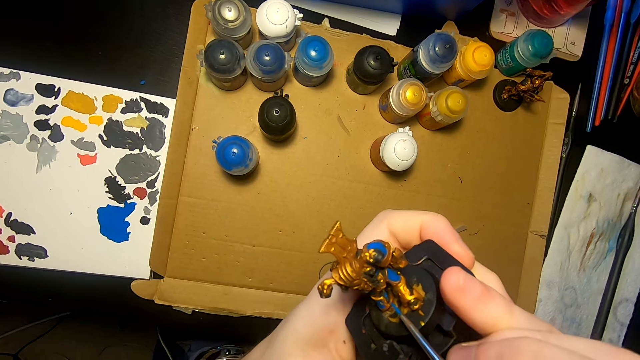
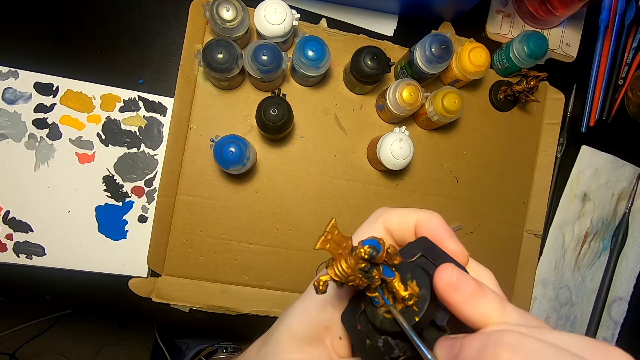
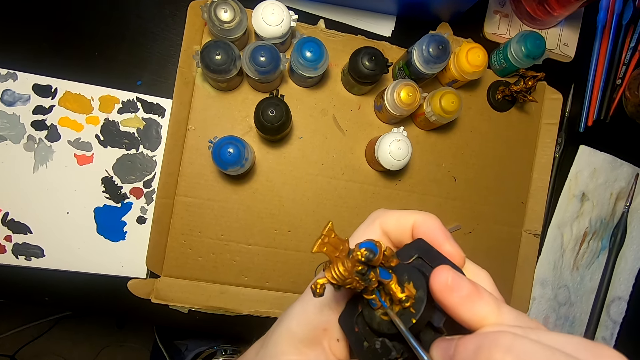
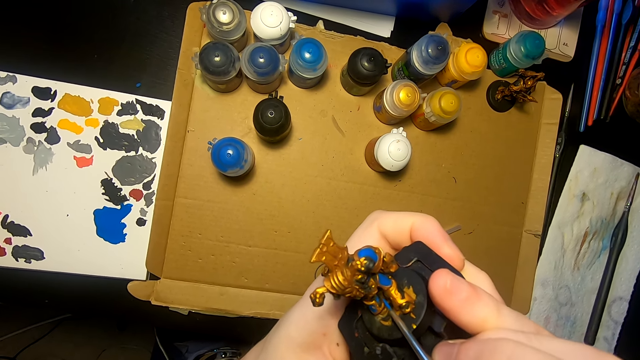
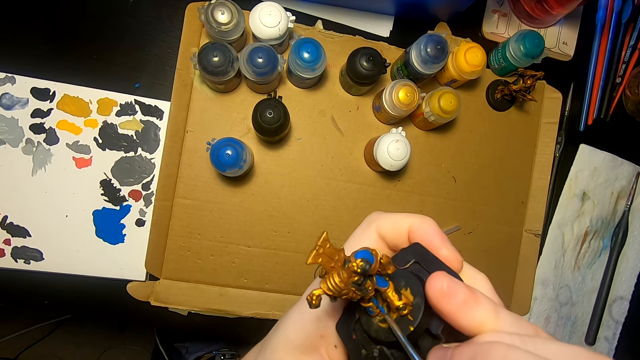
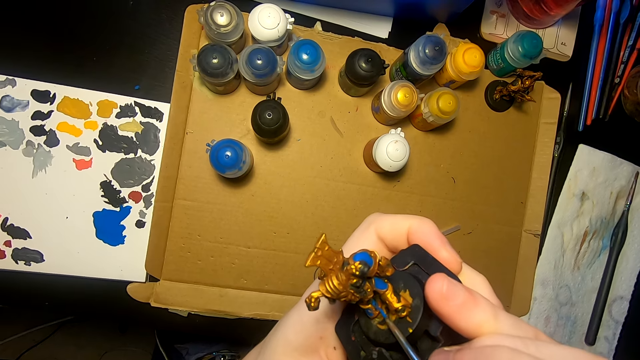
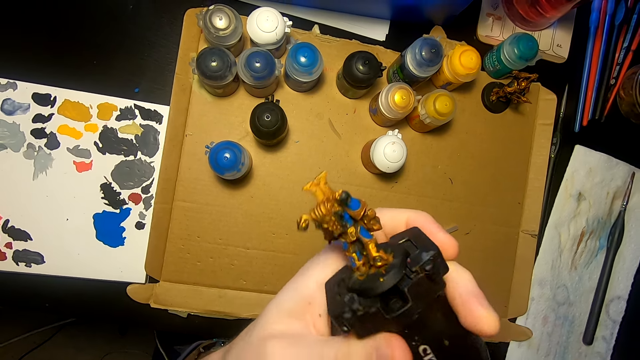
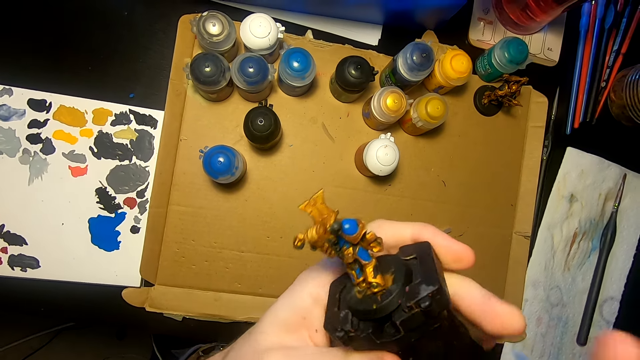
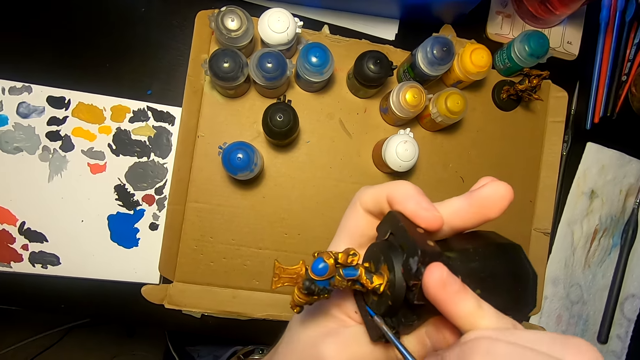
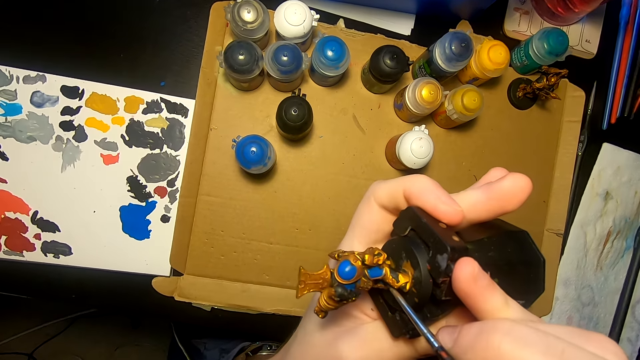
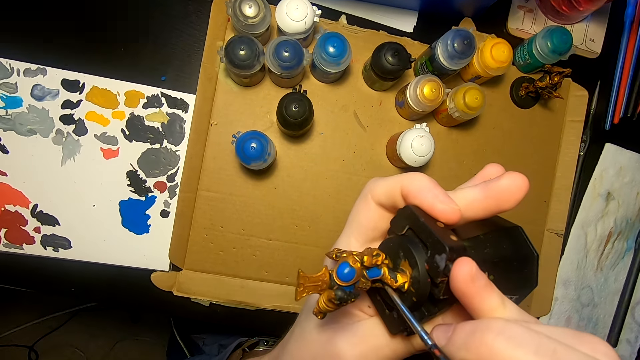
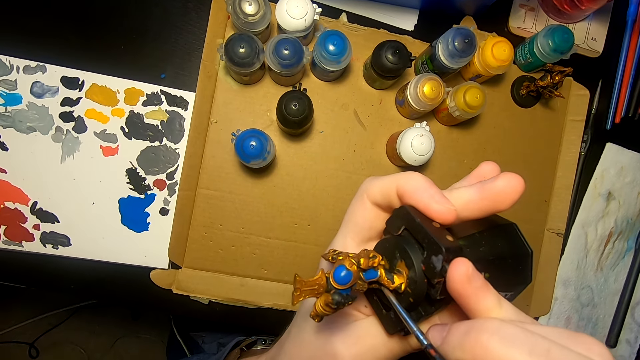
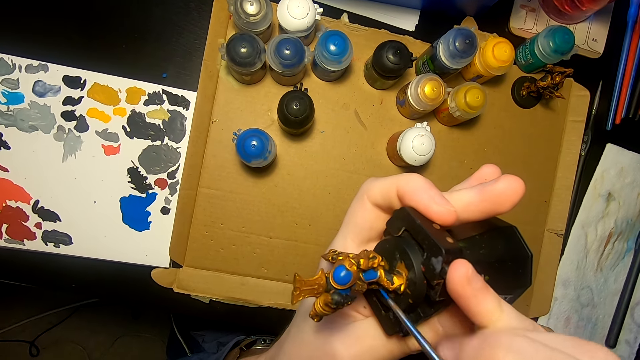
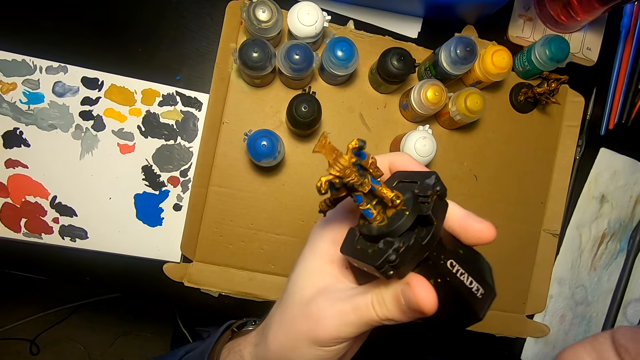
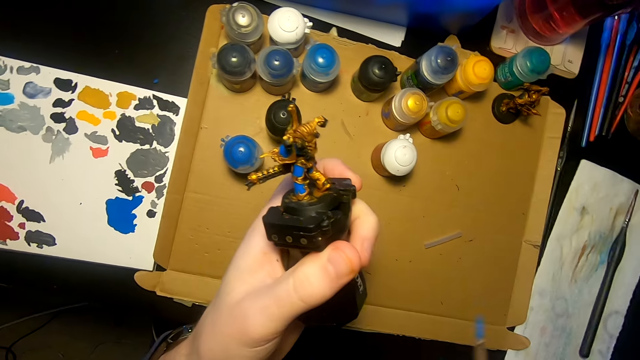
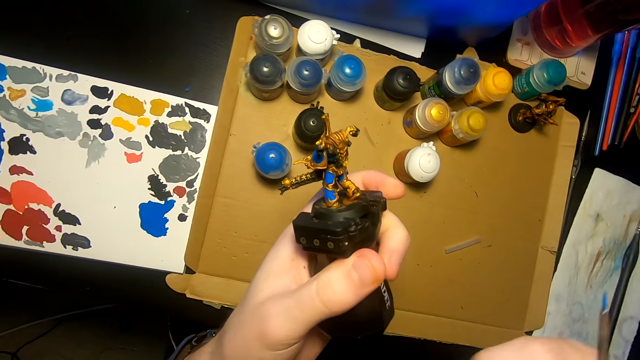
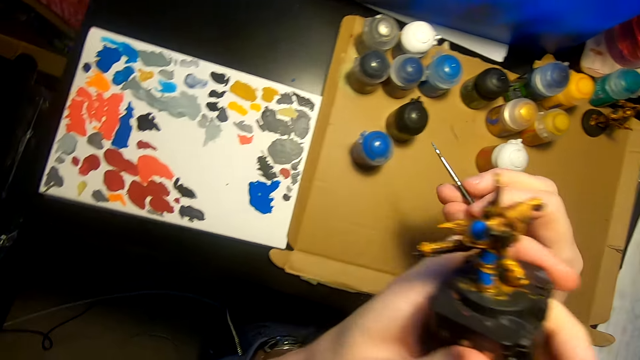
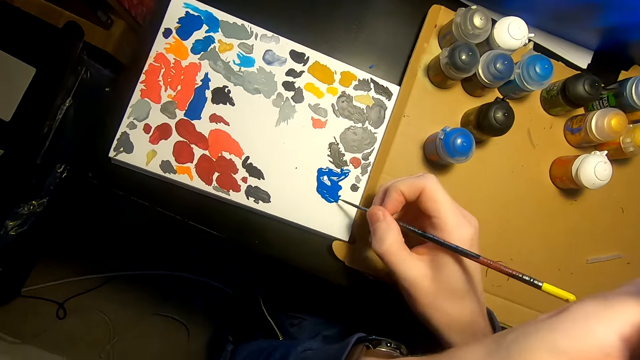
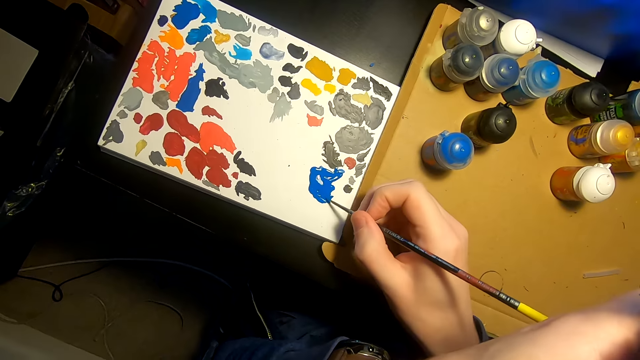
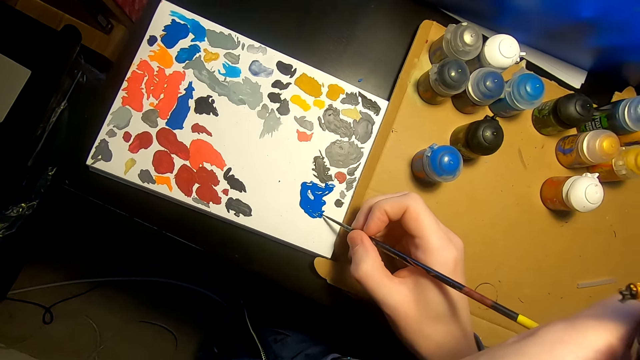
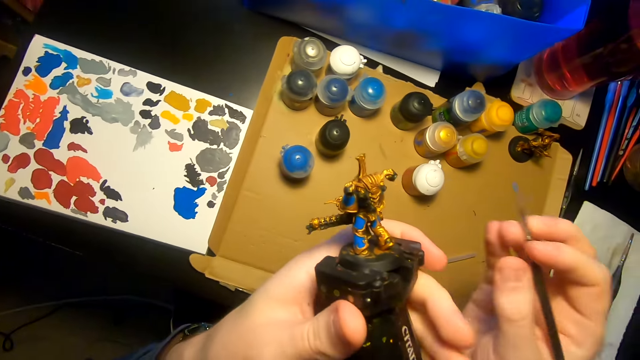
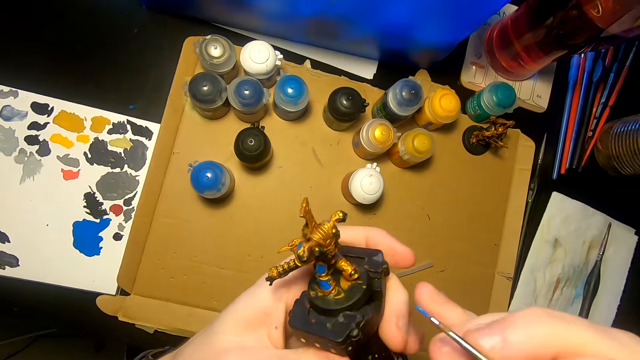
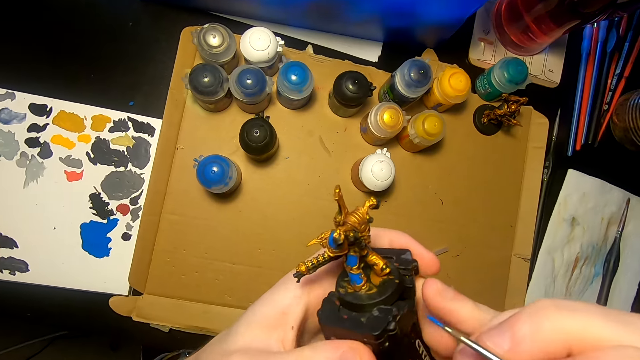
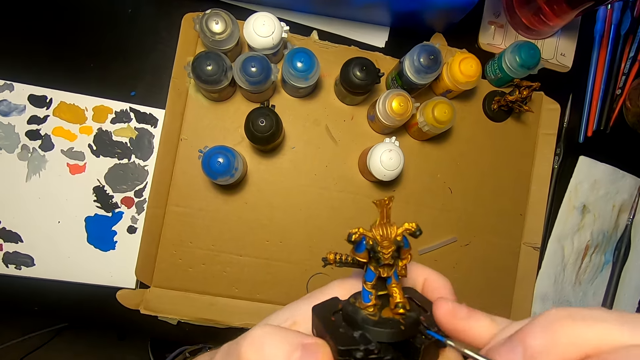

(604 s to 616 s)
The camera wearer dips the paint brush in the paint.

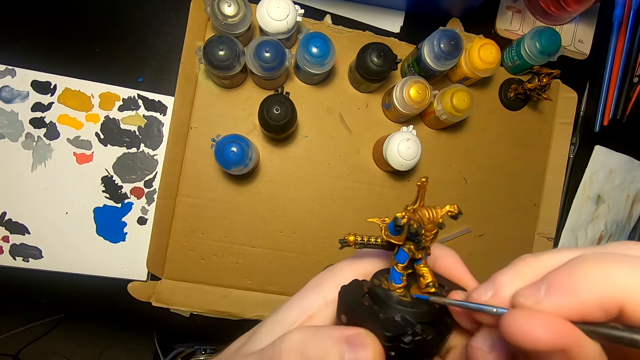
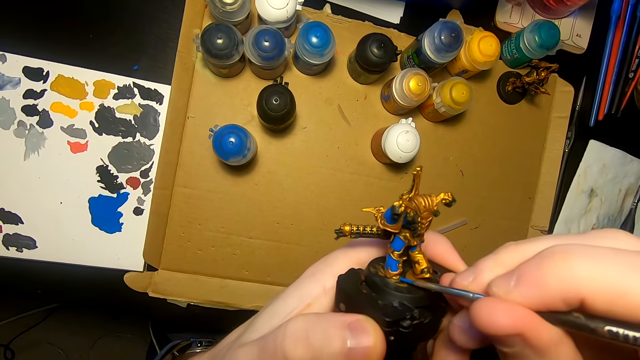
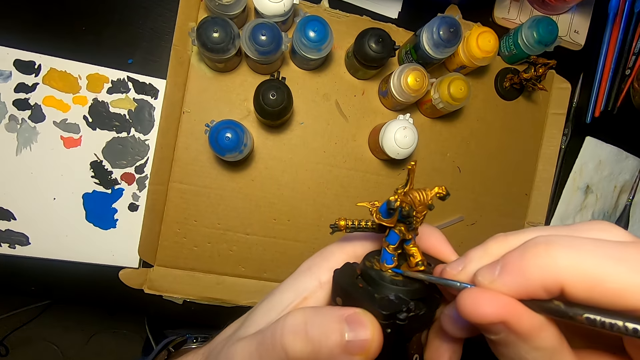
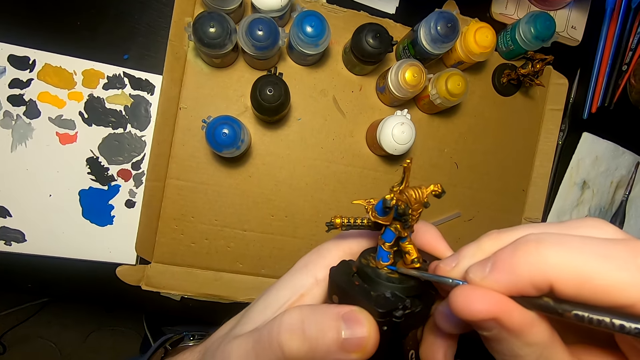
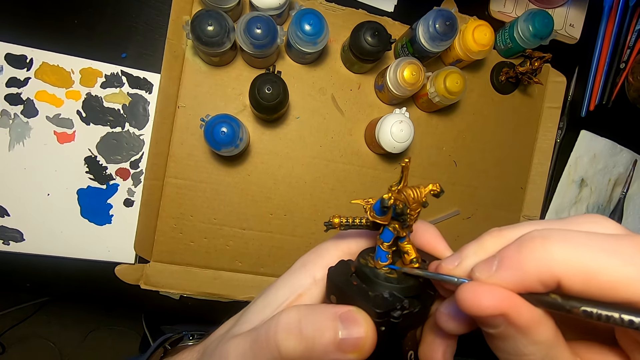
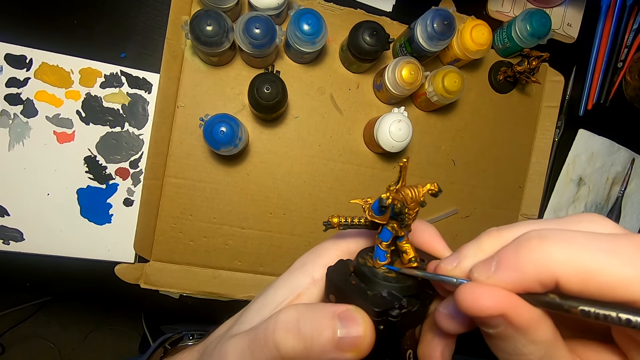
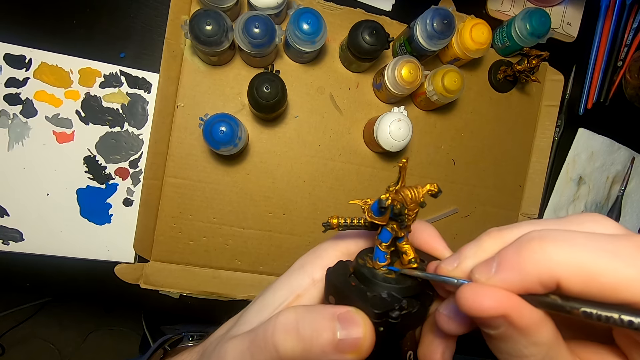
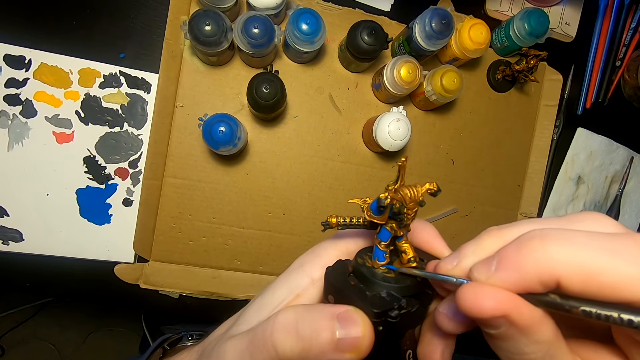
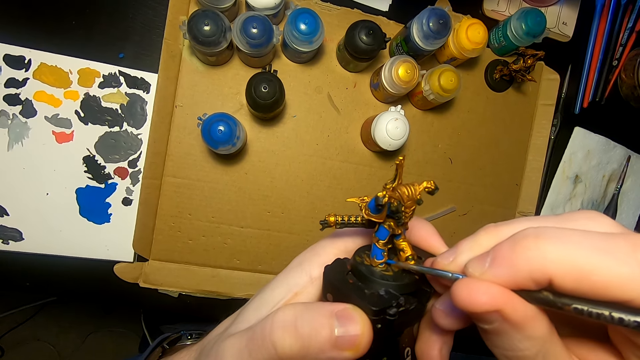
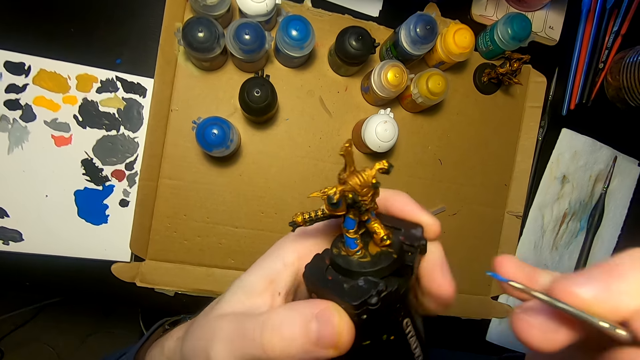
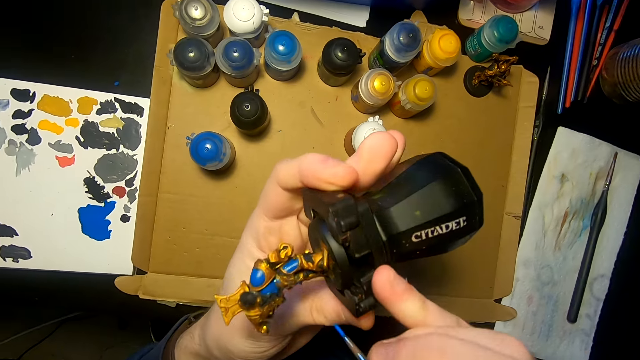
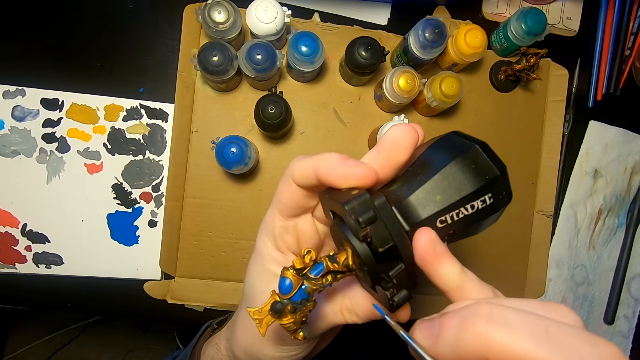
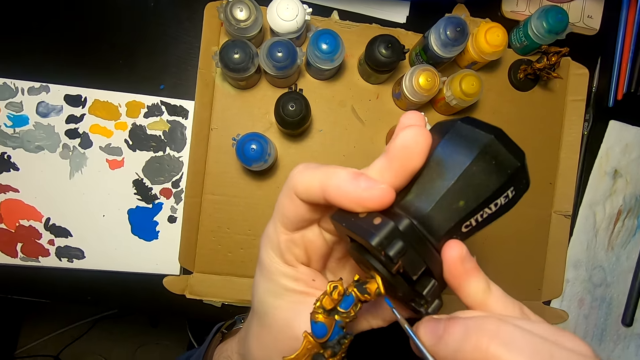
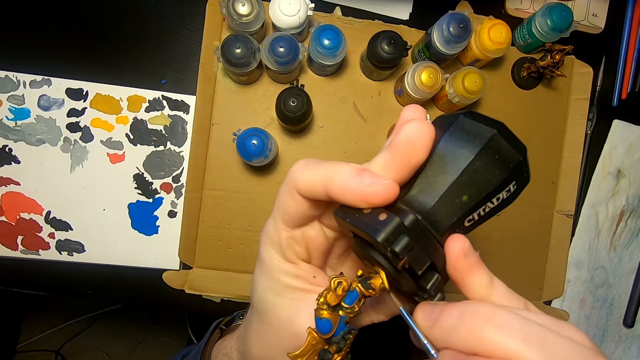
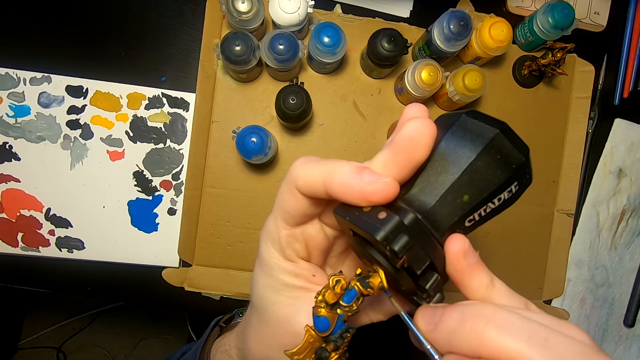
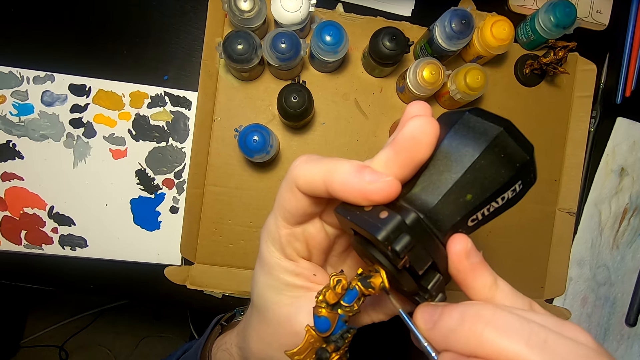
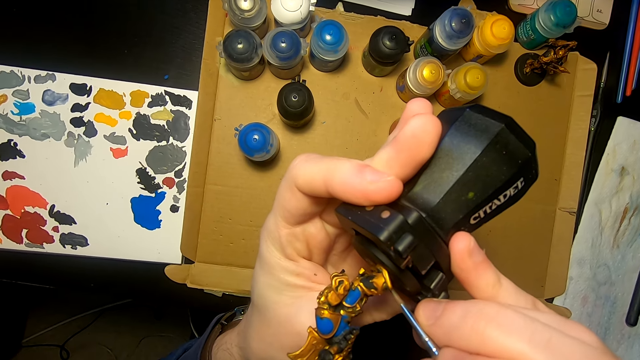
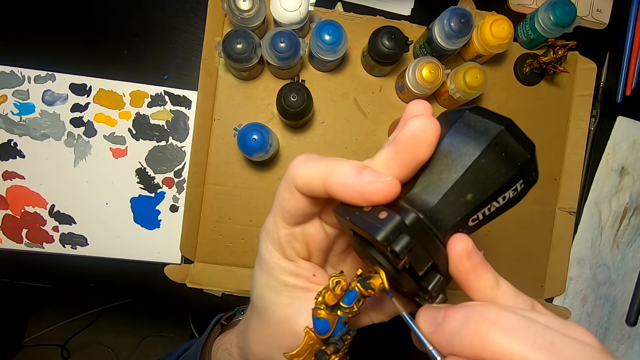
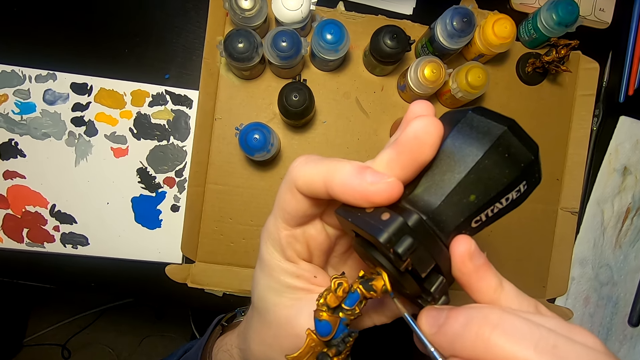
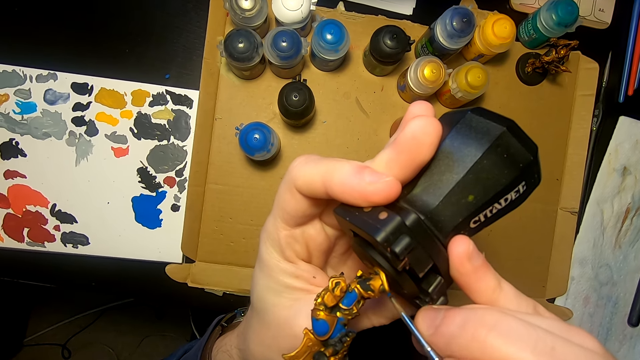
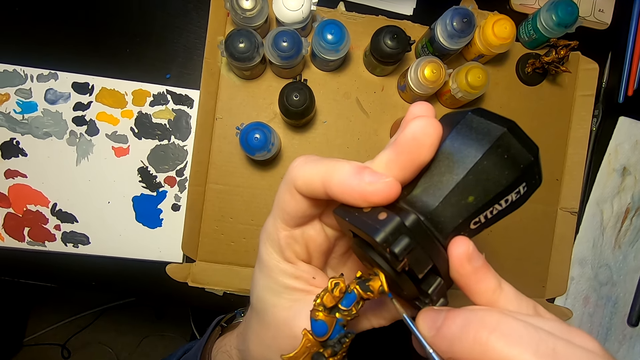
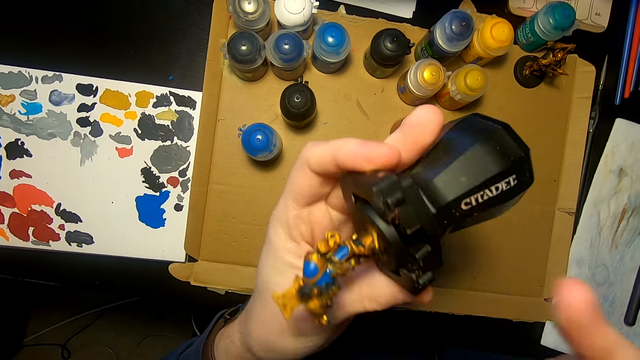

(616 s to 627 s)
The camera wearer paints the model sculpture with a painting brush. They turn the model sculpture. They paint the model sculpture with the painting brush.
